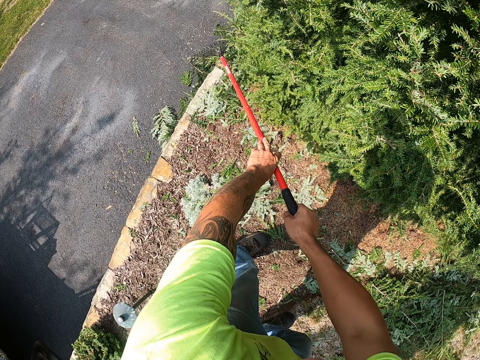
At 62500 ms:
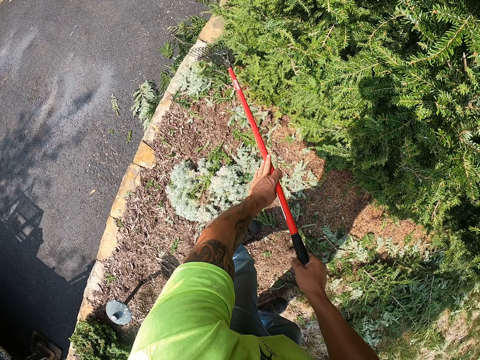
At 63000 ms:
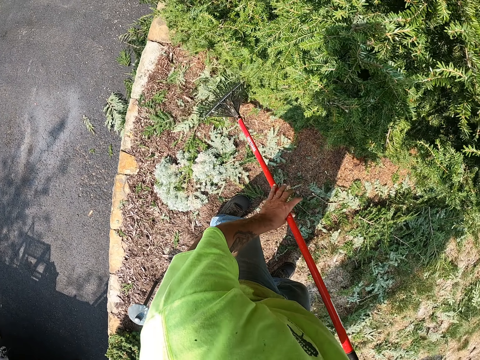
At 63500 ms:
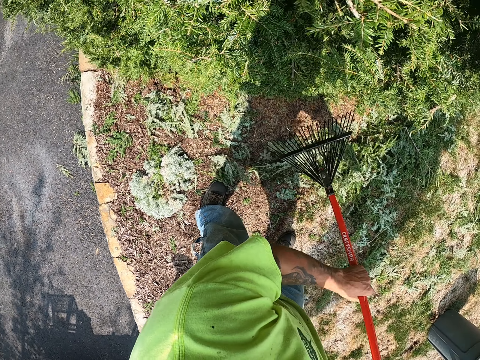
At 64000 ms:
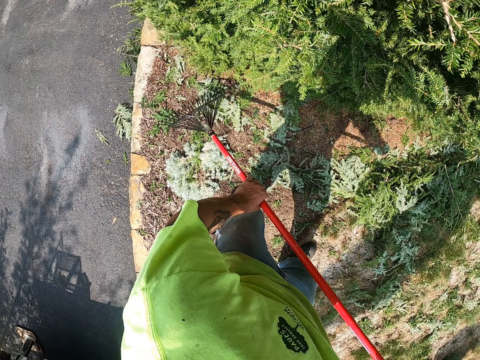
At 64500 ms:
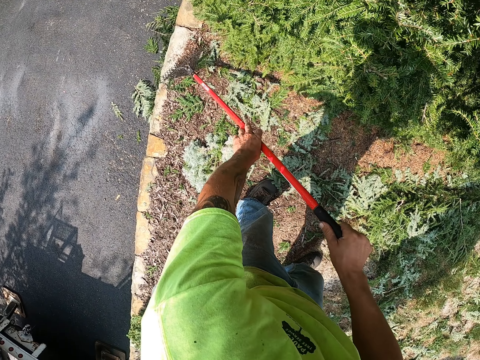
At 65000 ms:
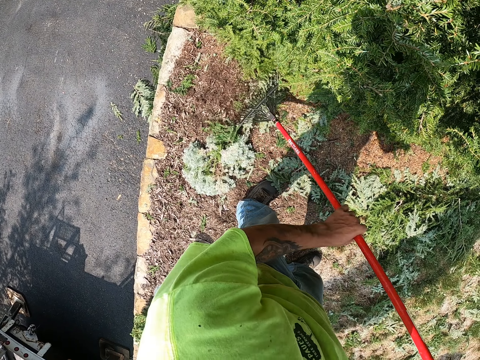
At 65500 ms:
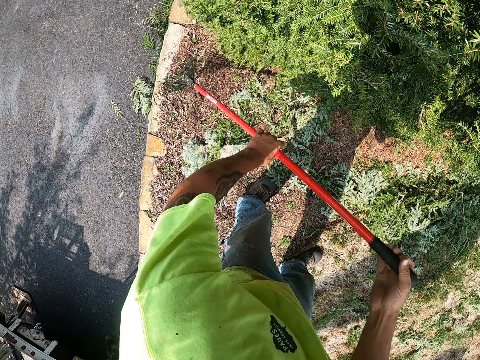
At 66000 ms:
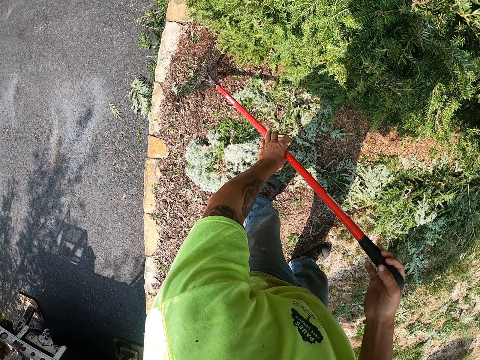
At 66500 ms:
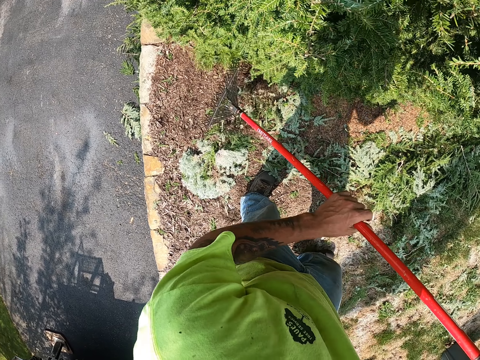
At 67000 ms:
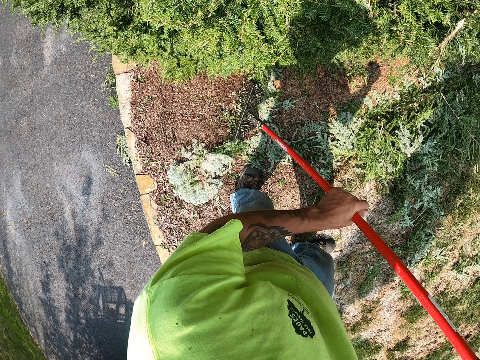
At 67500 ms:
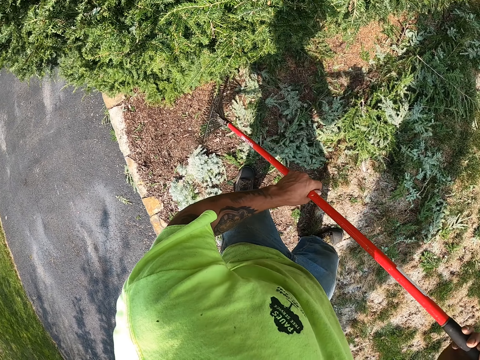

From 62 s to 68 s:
The camera wearer rakes leaves on the lawn with the rake in both hands.

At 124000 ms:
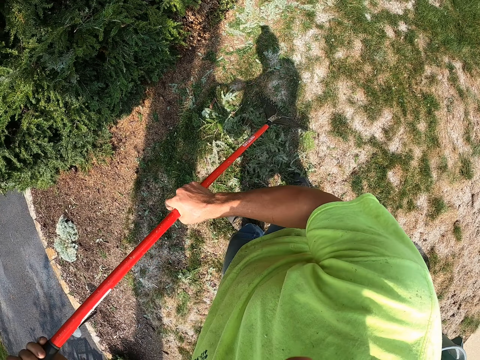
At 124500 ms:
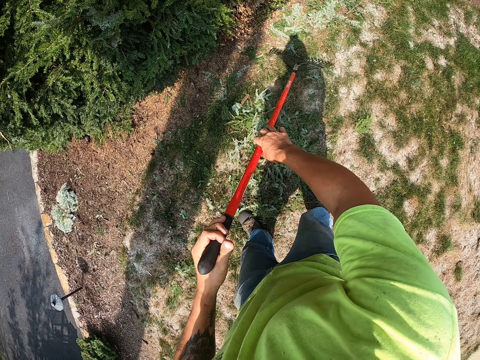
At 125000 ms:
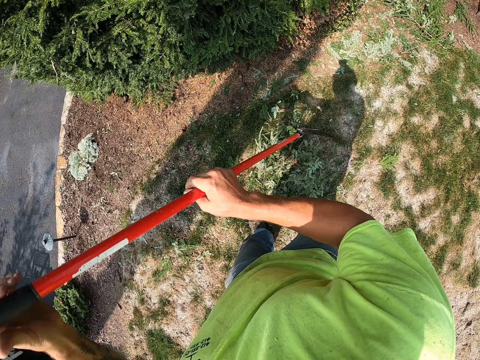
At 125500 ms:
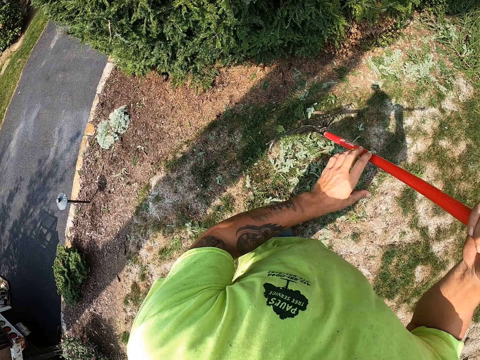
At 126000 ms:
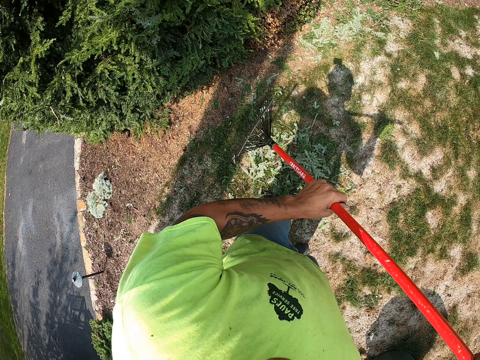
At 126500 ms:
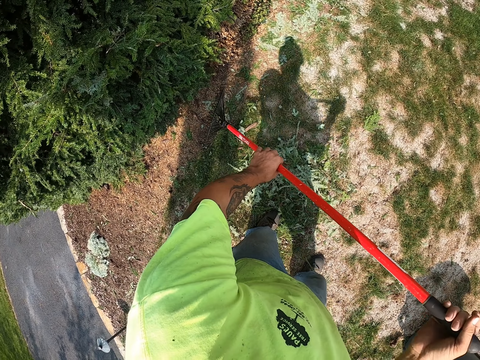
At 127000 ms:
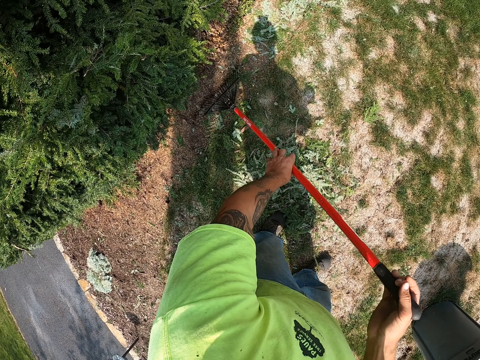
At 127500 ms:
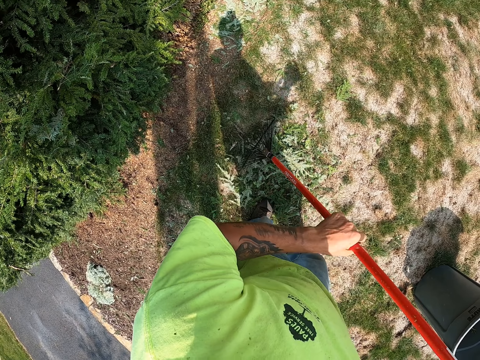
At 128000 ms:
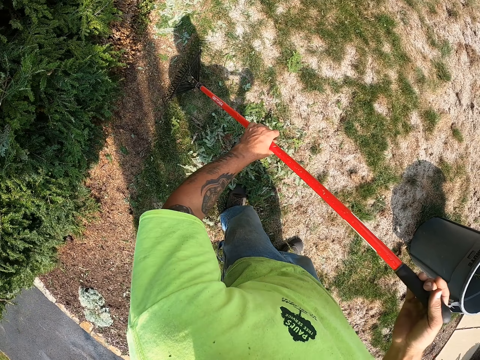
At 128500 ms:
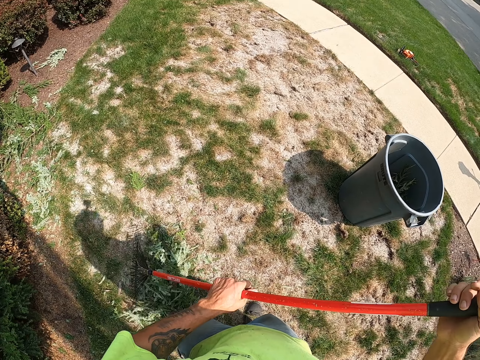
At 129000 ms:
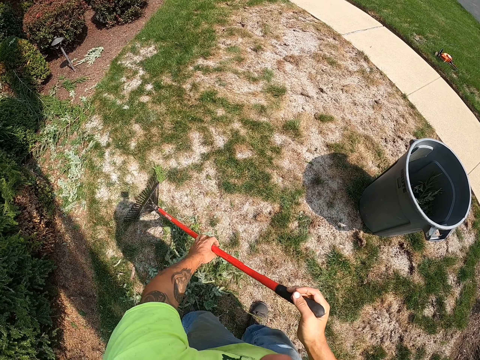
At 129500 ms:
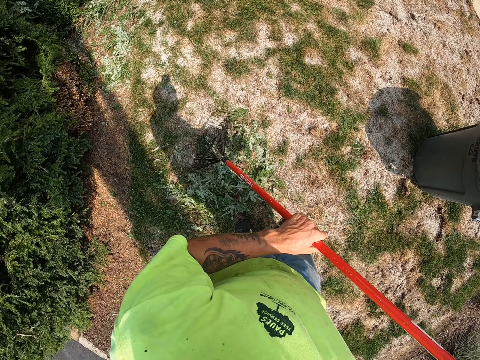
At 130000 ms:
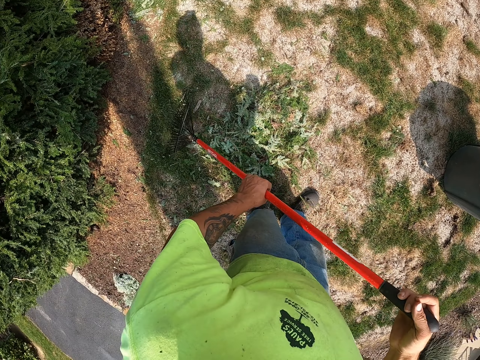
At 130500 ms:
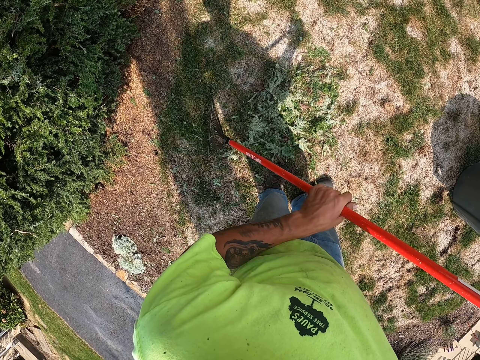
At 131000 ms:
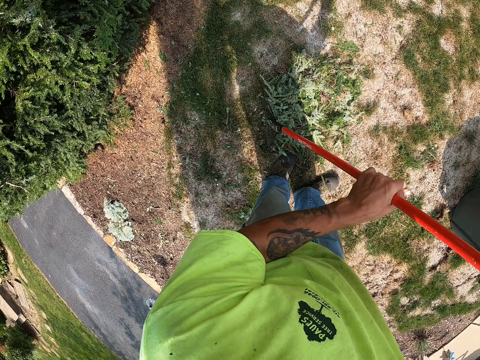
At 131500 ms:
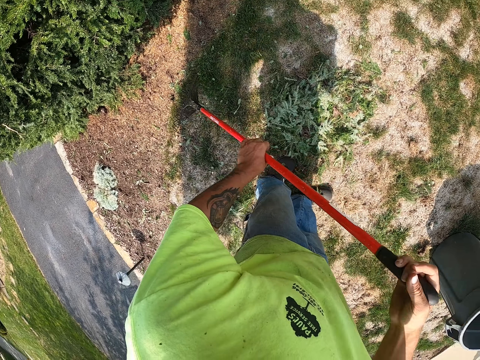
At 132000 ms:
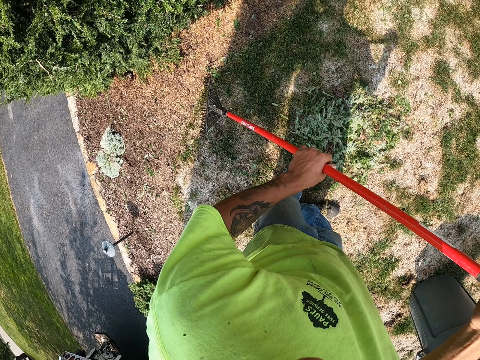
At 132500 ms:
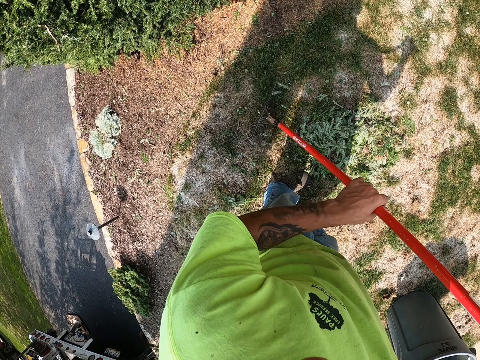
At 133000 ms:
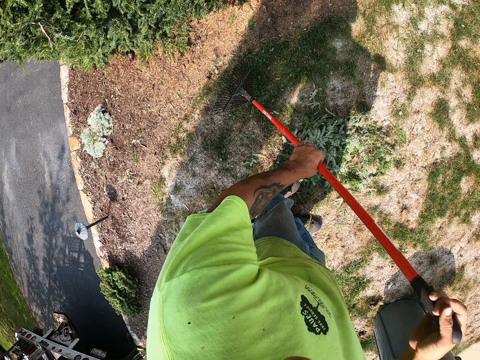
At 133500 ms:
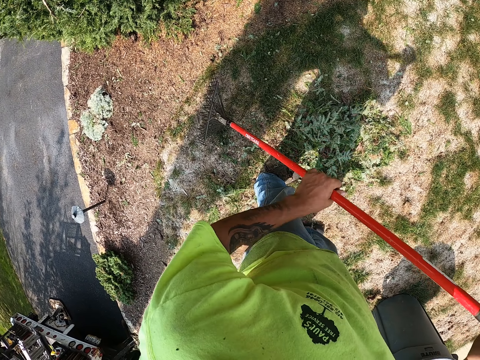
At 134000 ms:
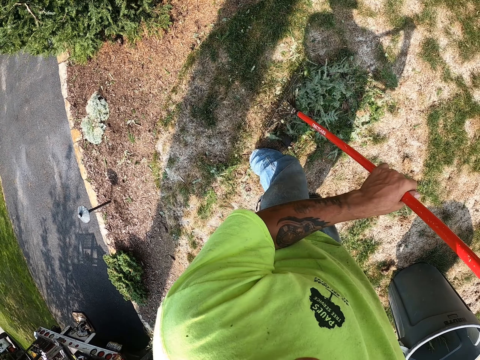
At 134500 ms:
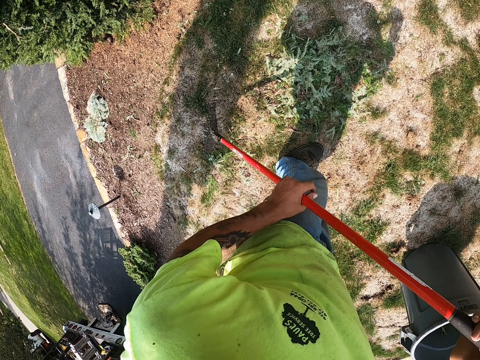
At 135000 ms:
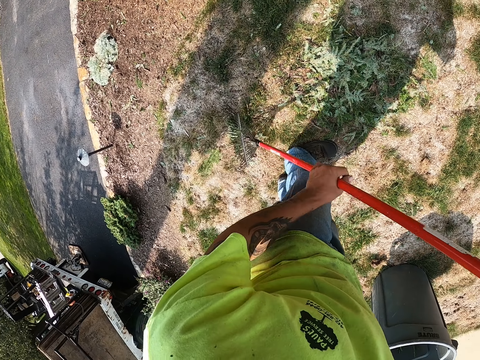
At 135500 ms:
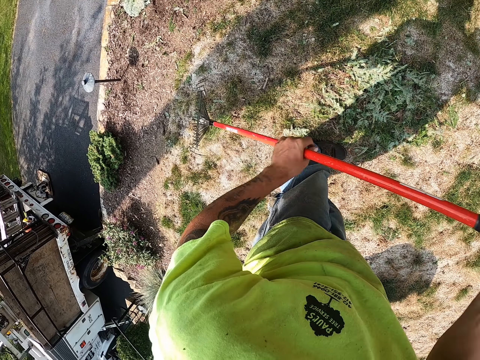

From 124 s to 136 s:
The camera wearer holds the rake in his right hand with his left hand. He rakes the leaves on the lawn with the rake in both hands.

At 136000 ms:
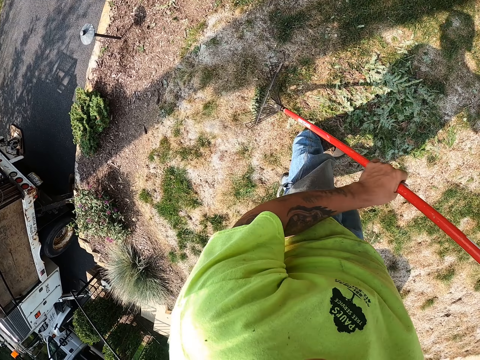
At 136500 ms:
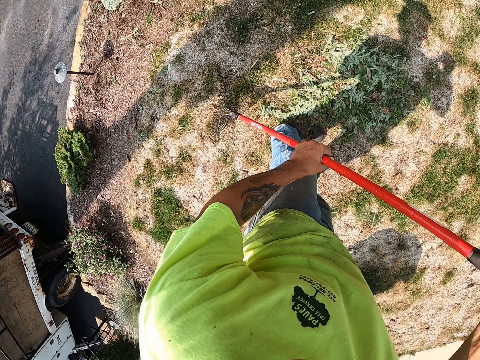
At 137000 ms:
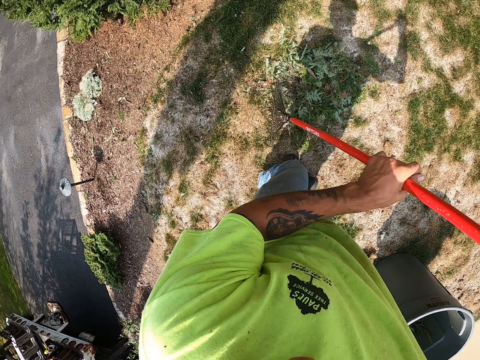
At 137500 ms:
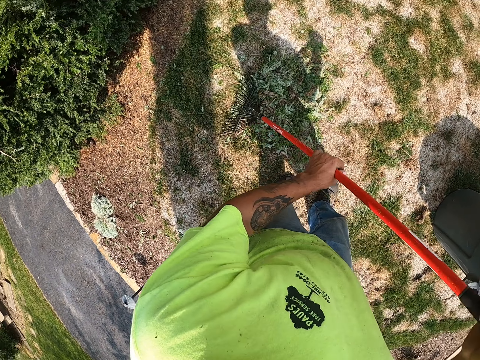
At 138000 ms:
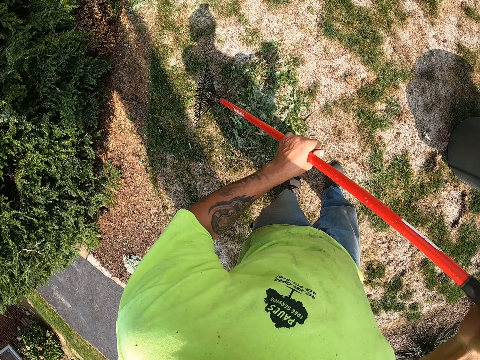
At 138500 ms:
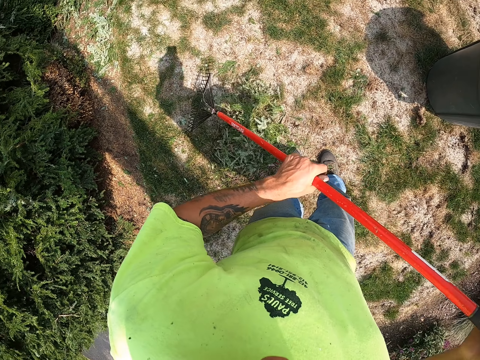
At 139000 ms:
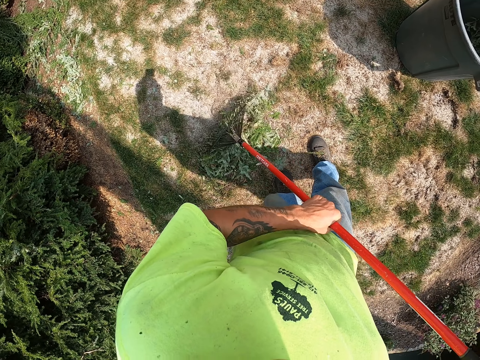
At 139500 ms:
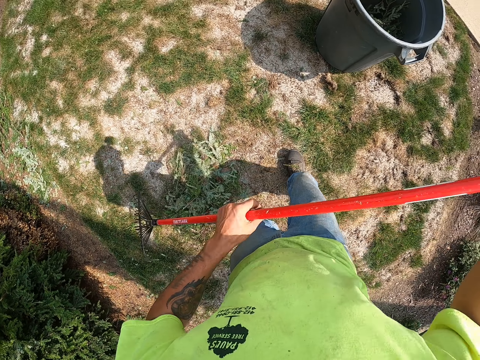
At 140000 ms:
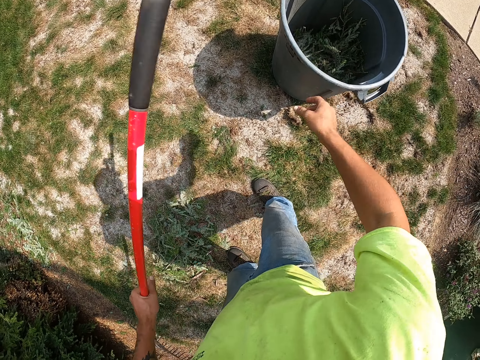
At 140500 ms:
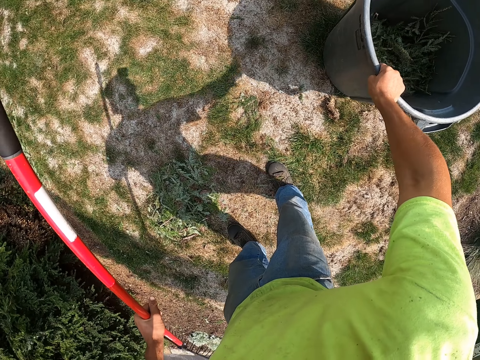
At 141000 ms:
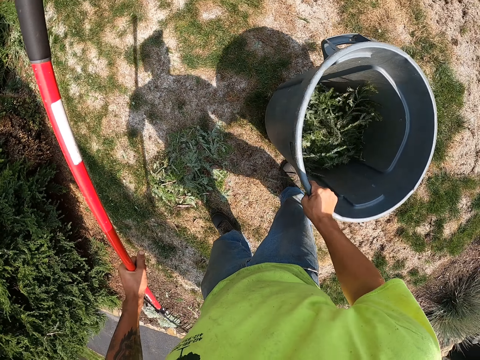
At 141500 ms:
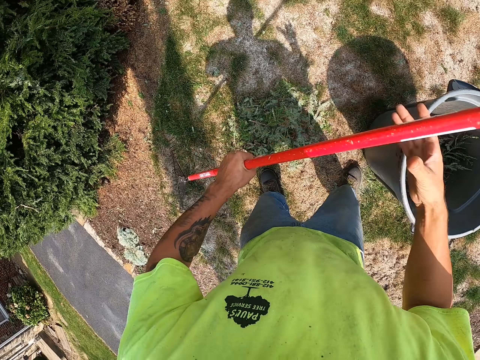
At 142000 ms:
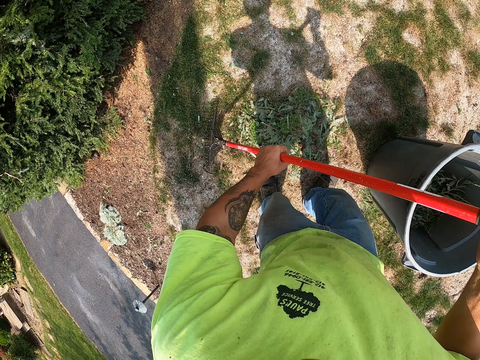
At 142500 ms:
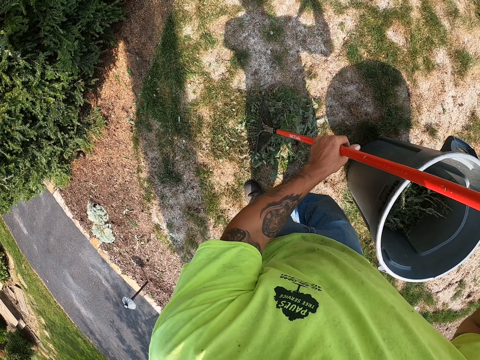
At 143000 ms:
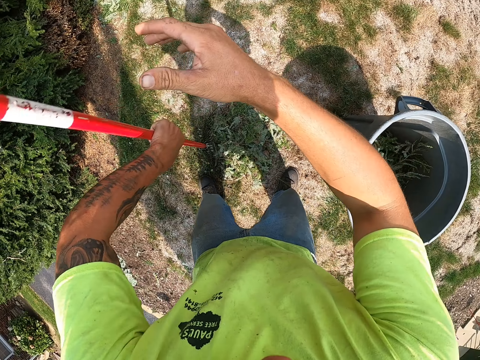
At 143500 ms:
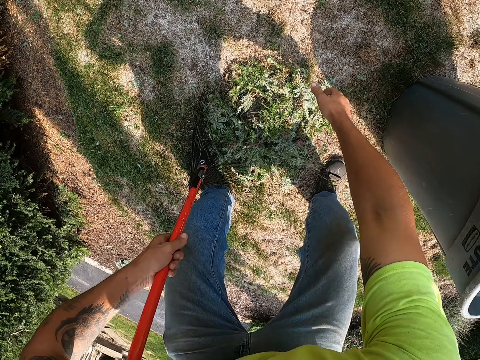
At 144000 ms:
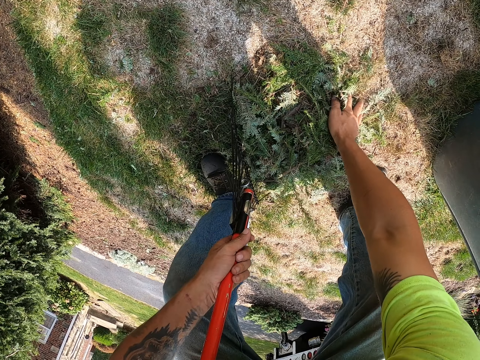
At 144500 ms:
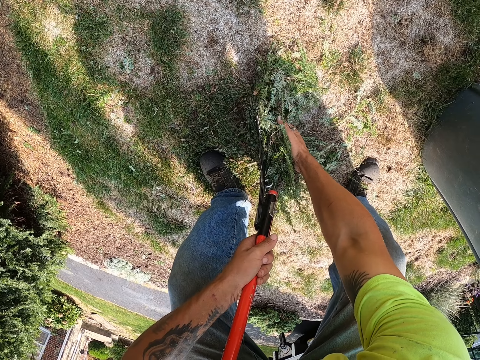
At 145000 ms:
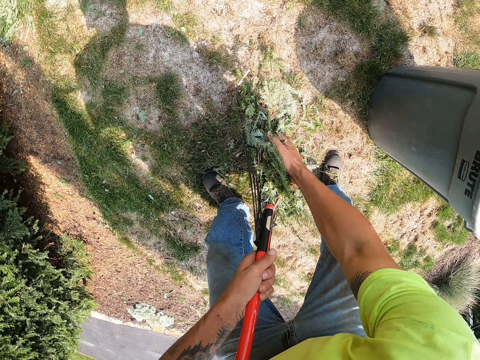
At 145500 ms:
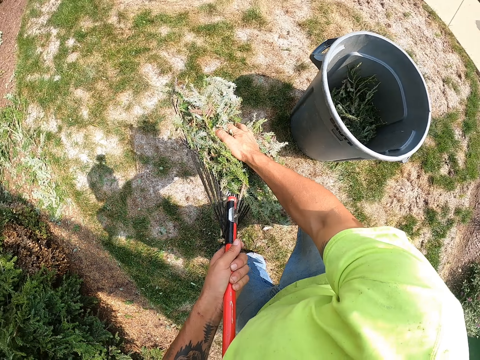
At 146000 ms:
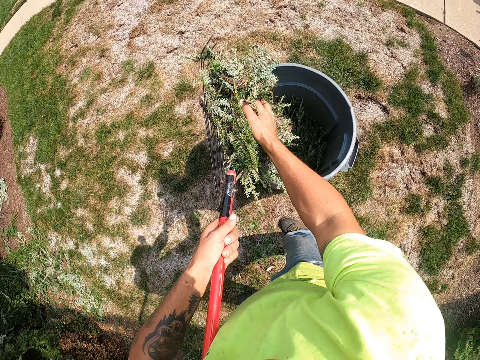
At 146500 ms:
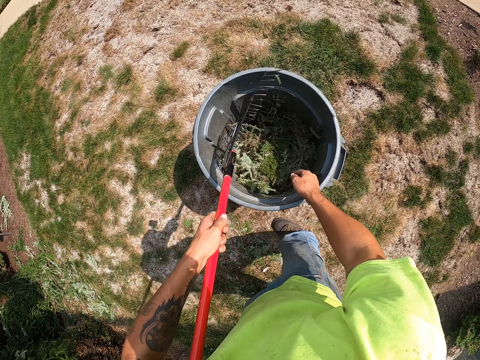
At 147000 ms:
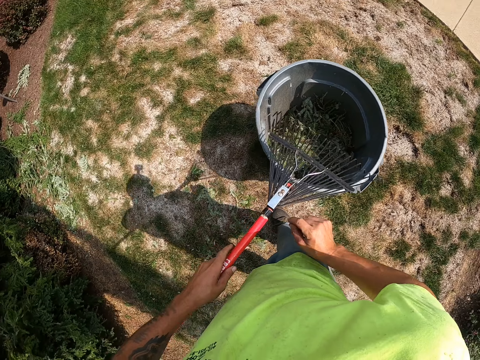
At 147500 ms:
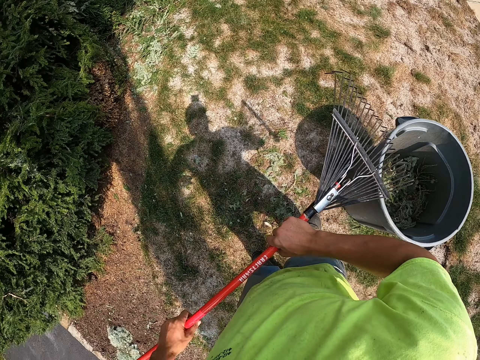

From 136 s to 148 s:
The camera wearer takes the bin from the lawn with his right hand. He moves the bin. He puts the bin on the lawn with his right hand. He holds the rake in his left hand with his right hand. He rakes the leaves on the lawn with the rake in both hands. He picks up the leaves from the ground with his right hand and the rake in his left hand. He drops the leaves in the bin with his right hand and the rake in his left hand. He holds the rake in his left hand with his right hand. He shifts his left hand along the rake.
